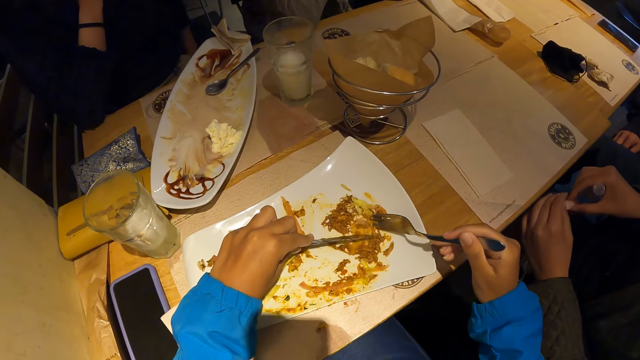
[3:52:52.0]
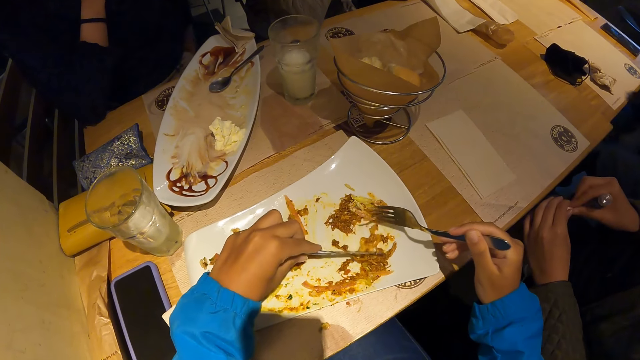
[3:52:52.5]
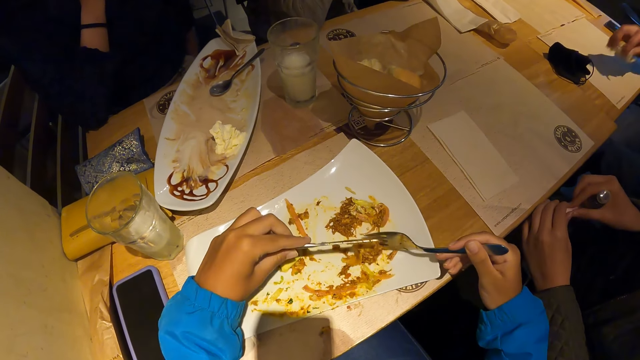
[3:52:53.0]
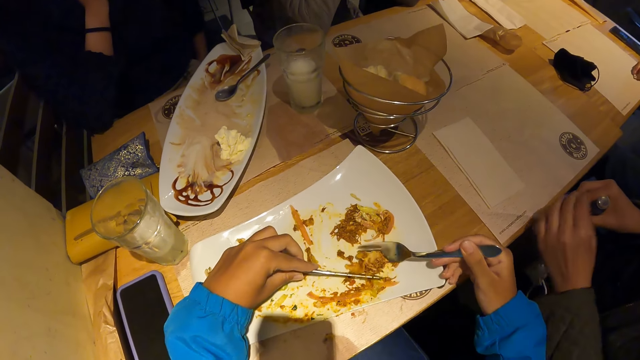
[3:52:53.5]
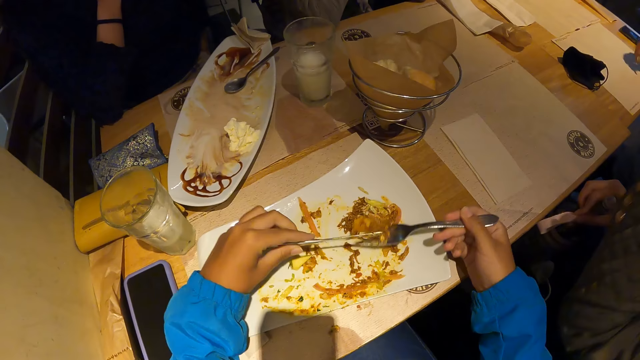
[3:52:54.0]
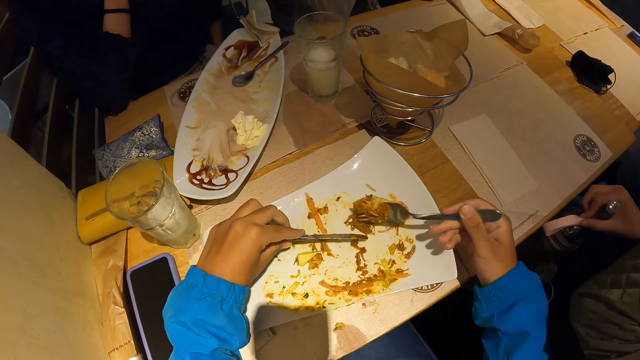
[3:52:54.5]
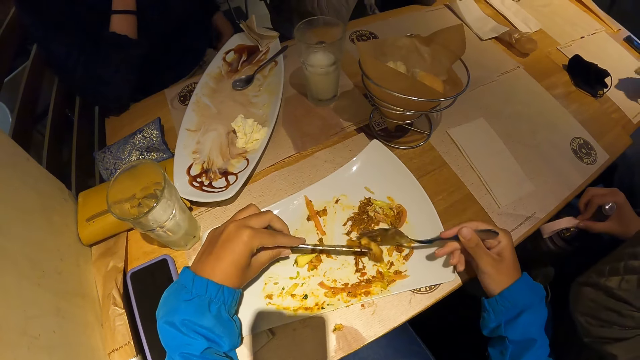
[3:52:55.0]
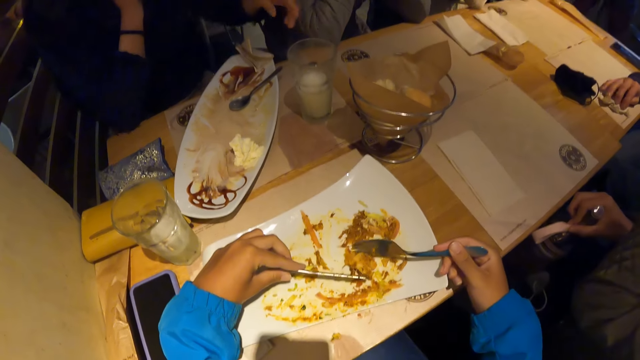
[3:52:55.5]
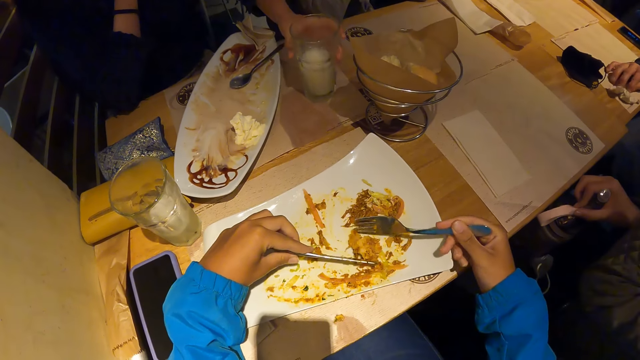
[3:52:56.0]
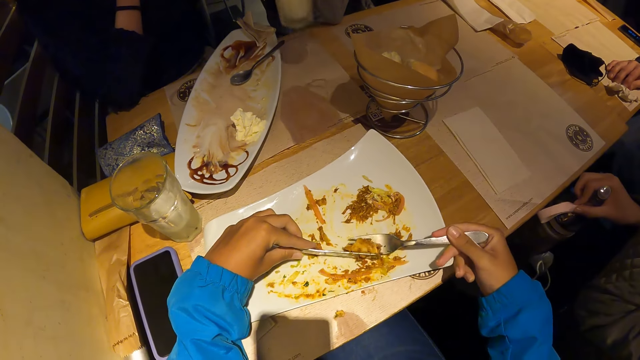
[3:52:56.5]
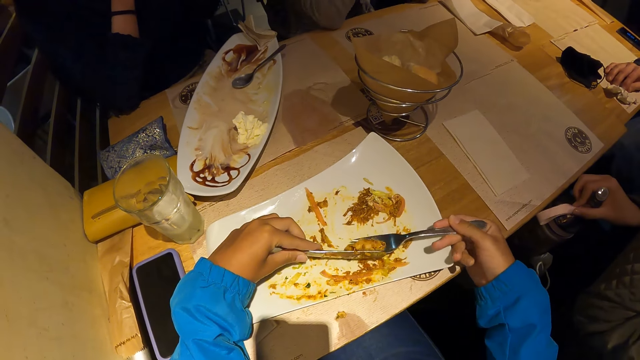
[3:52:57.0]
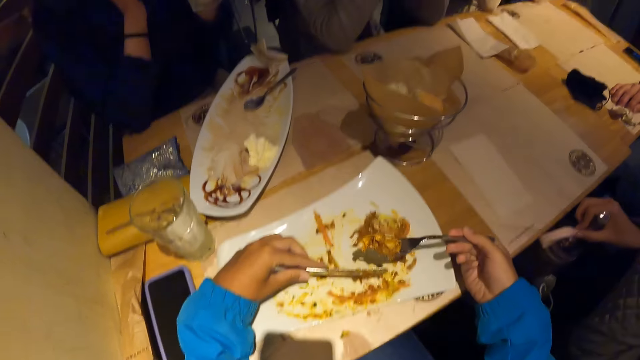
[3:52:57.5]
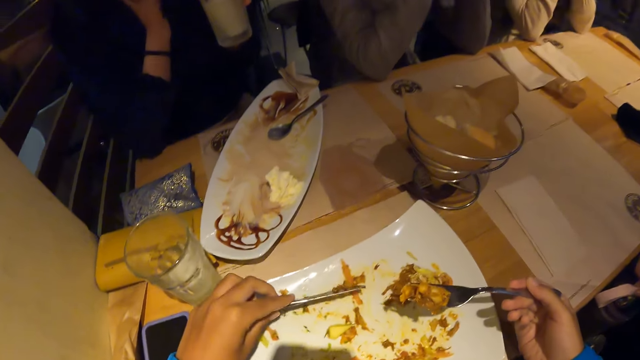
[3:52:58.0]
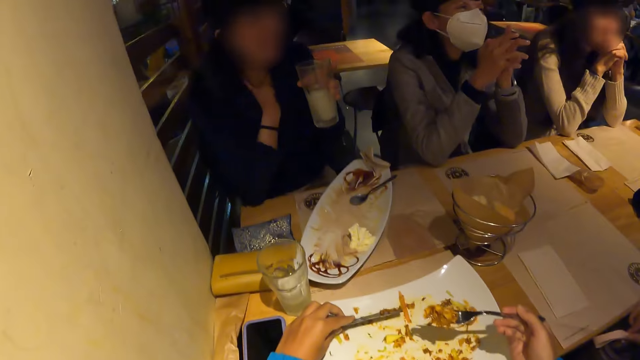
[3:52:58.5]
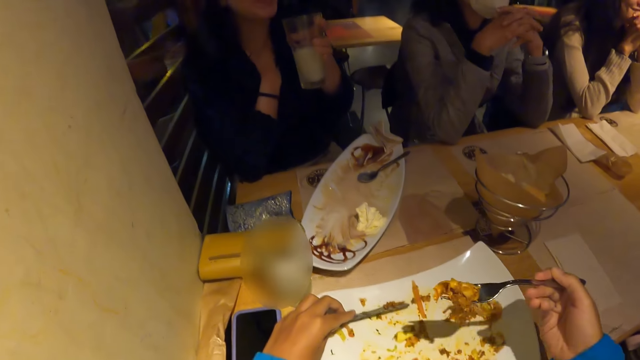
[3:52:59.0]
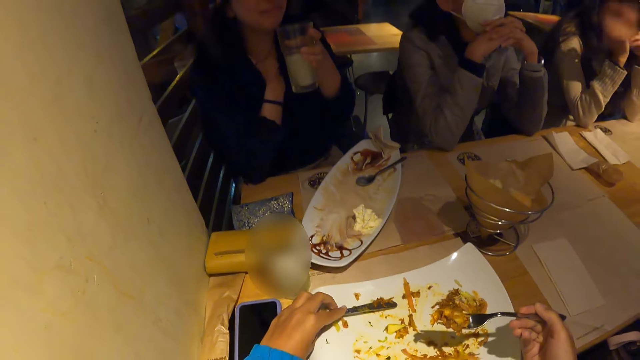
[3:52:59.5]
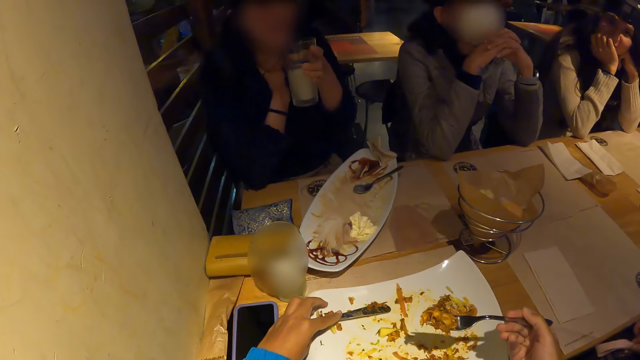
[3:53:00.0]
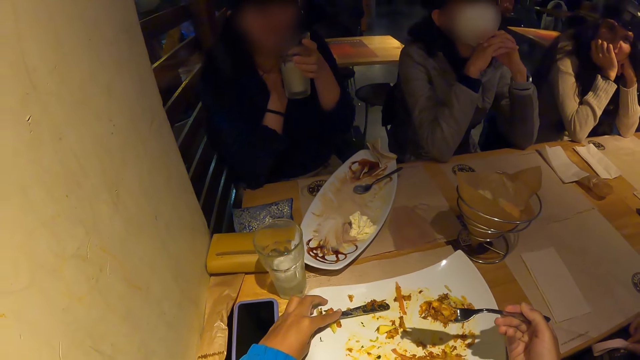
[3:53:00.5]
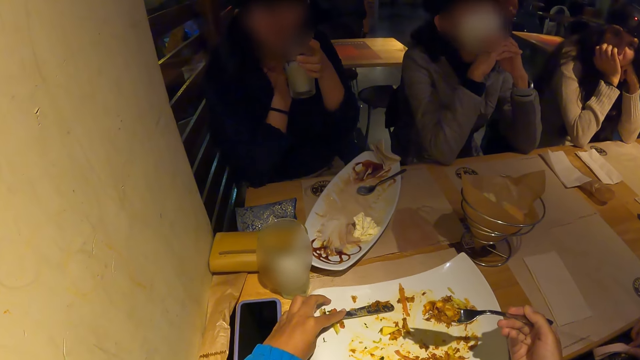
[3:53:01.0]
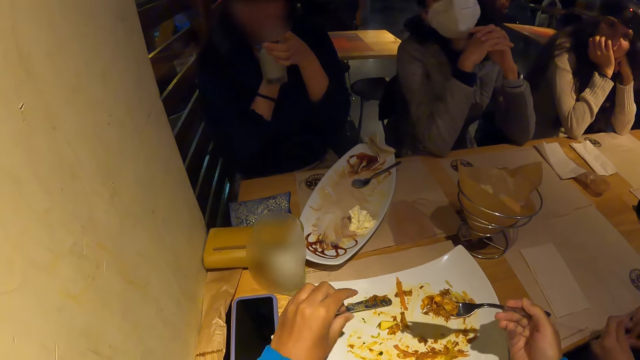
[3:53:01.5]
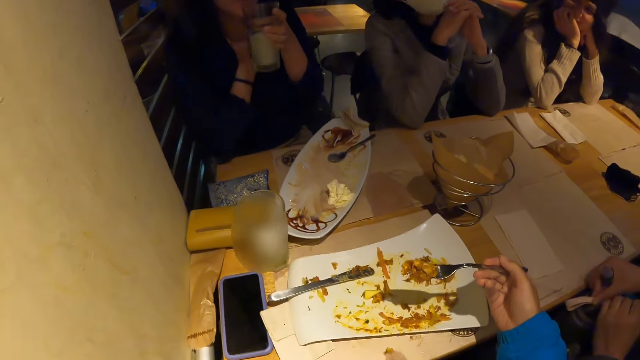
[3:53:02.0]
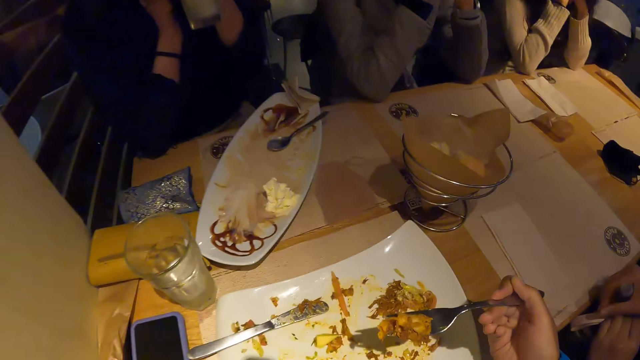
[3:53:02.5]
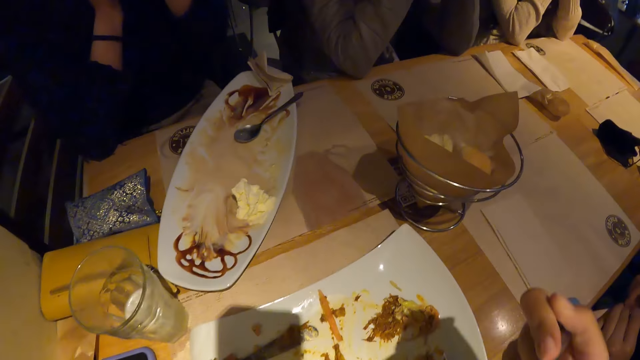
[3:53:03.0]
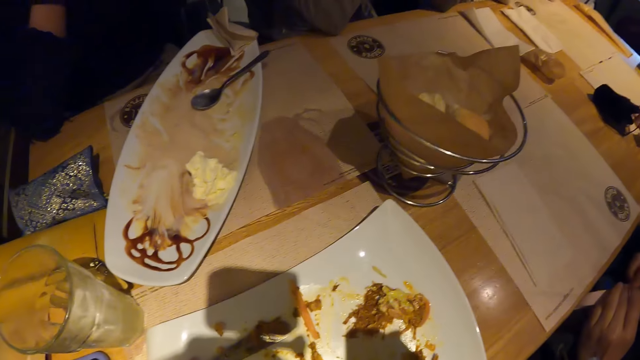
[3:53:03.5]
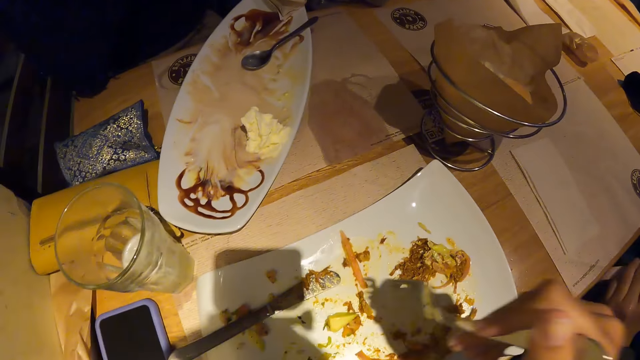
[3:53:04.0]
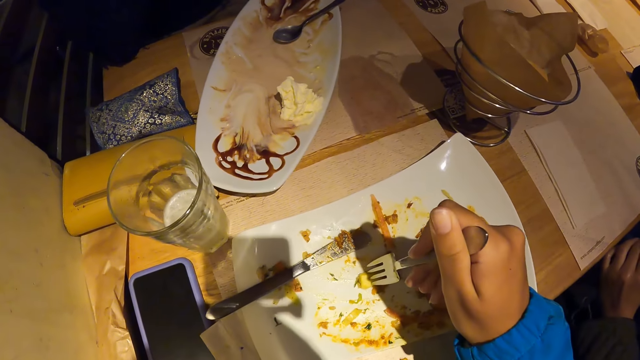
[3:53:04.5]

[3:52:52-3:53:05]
A lady adjusts a bottle on her lap. The camera wearer cuts the portion of the meal in the plate with the table knife in his left hand. A man picks a tissue from the table with his right hand. The camera wearer packs the cut portion of the meal from the plate with the table fork in his right hand. The man drops the tissue in his right hand on the table. Another man carries the cup from the table with his left hand. Another lady drinks milk from a glass. The camera wearer packs the cut portion of the meal from the plate with the table fork in his right hand. He eats the food. The second lady drinks milk from the glass. The camera wearer drops the table knife on the plate with his left hand. He looks around a room. He puts the meal in his mouth with the table fork in his right hand.

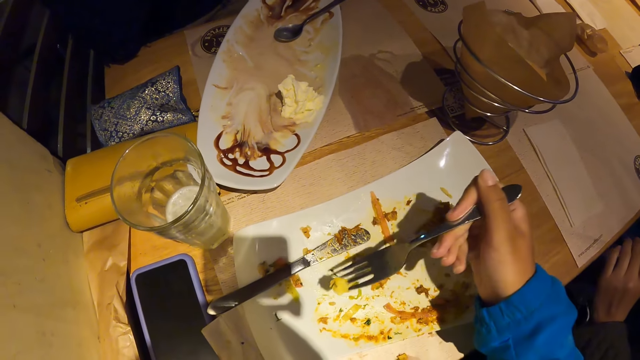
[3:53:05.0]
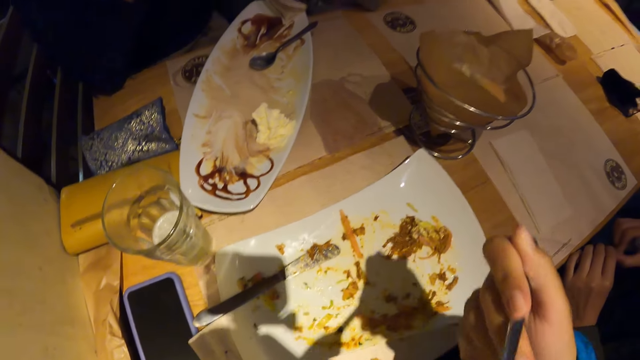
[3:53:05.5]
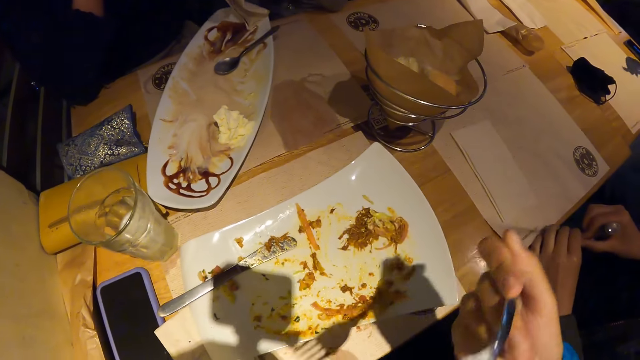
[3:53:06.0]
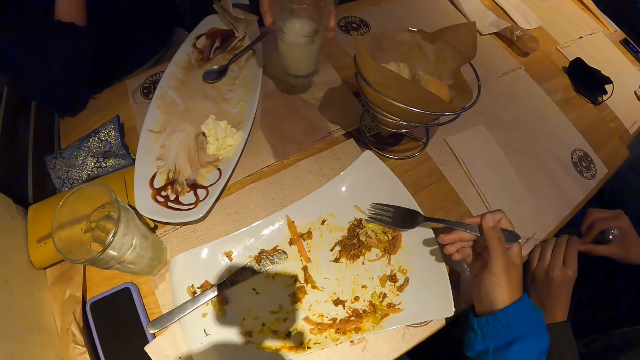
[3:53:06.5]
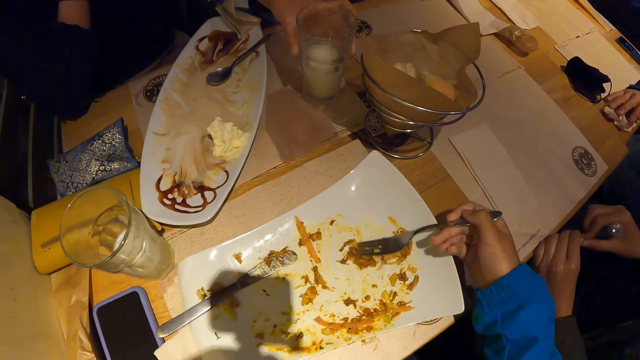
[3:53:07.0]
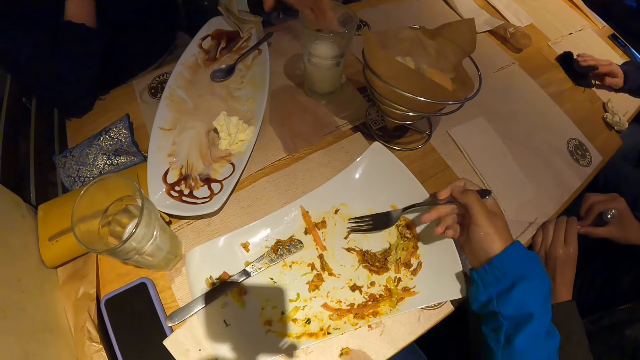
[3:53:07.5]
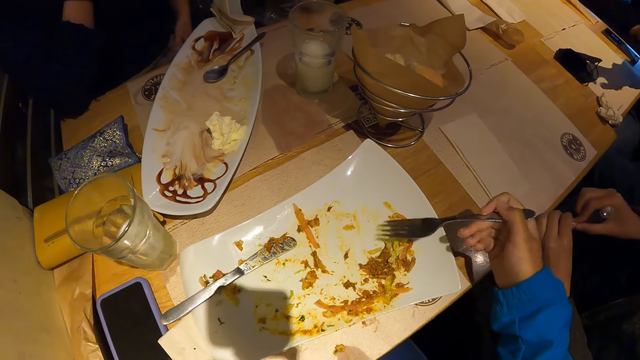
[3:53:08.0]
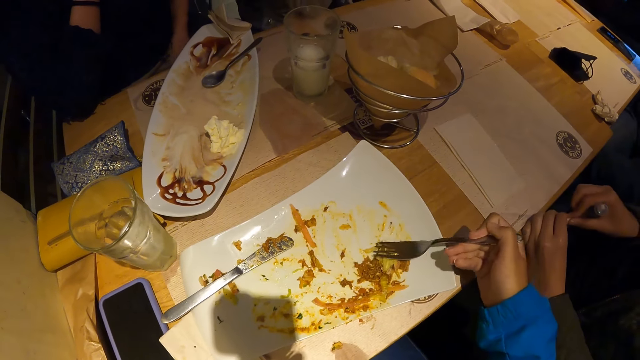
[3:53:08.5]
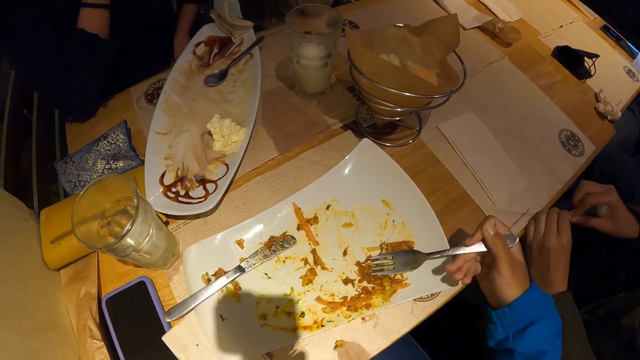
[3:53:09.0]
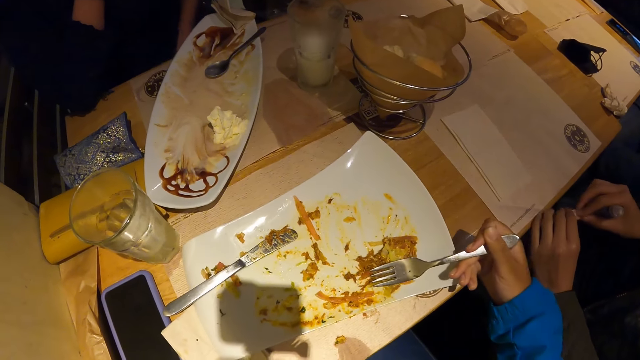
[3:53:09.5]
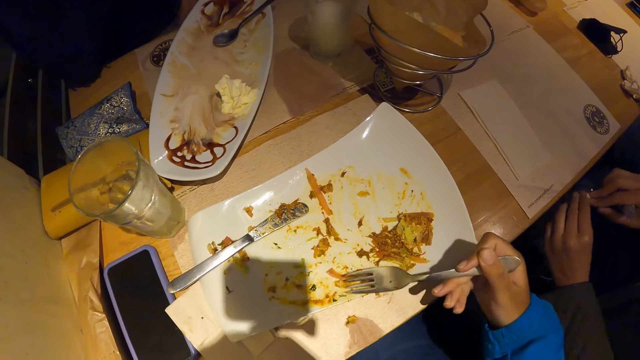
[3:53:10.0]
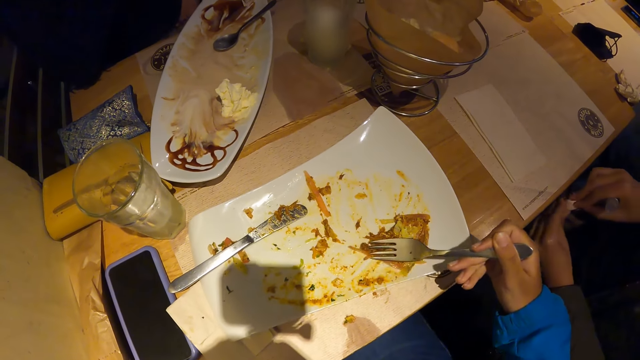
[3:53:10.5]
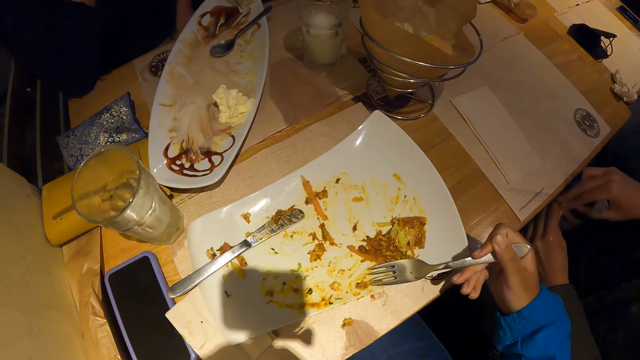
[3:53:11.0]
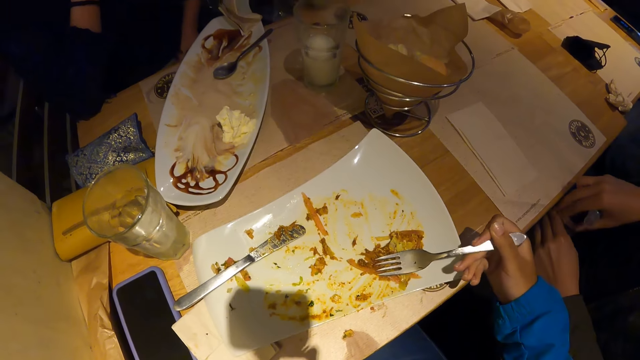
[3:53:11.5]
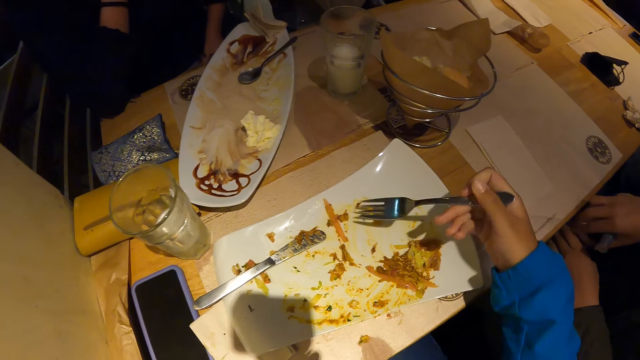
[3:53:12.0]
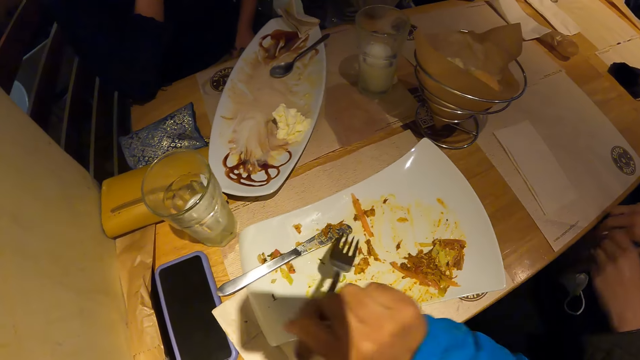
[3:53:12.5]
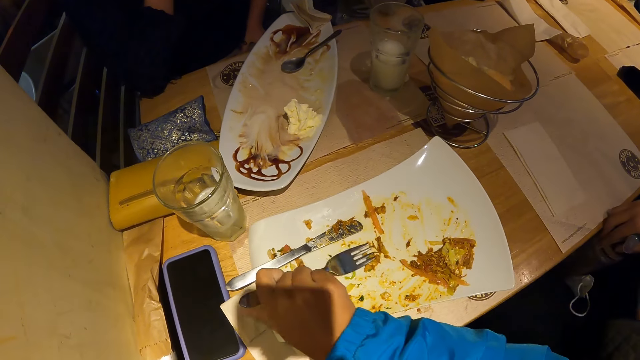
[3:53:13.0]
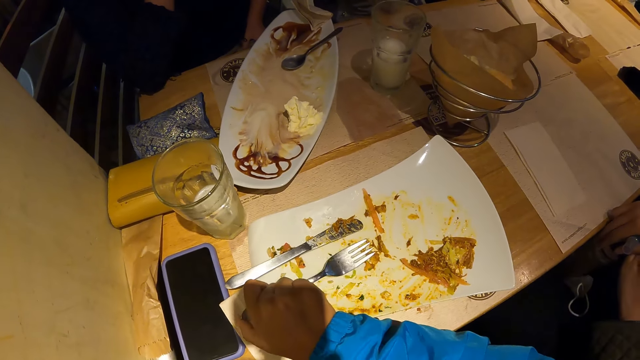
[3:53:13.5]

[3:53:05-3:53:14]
The camera wearer picks an avocado in the plate with the knife in his right hand. A man picks the tissue from the table with his right hand. The camera wearer puts the avocado in his mouth with the table fork in his right hand. Another man drops the cup in his left hand on the table. The first man adjusts a napkin on the table with his right hand. The camera wearer adjusts the meal on the plate with the table fork in his right hand. A lady adjusts a bottle on her lap. The camera wearer adjusts the food on the plate.
